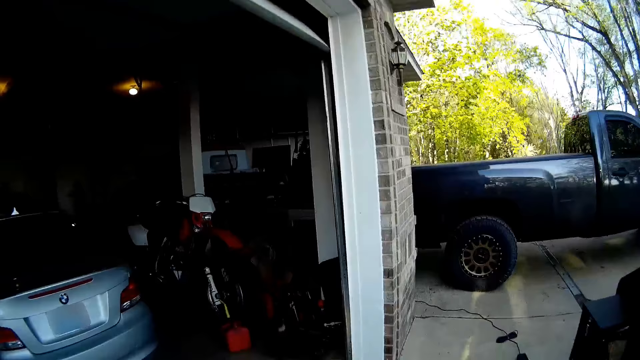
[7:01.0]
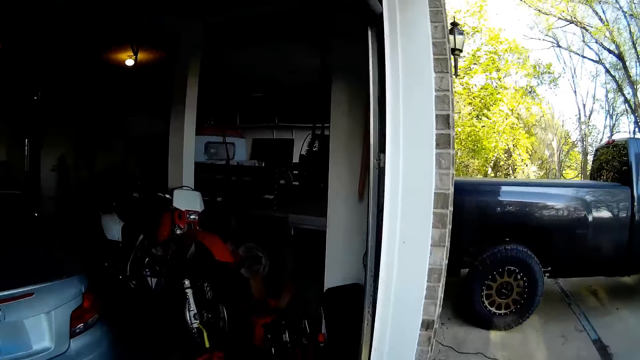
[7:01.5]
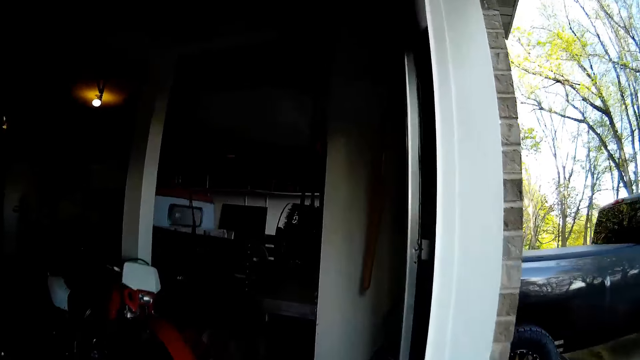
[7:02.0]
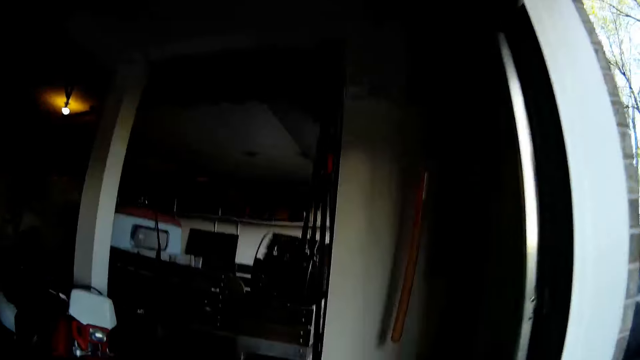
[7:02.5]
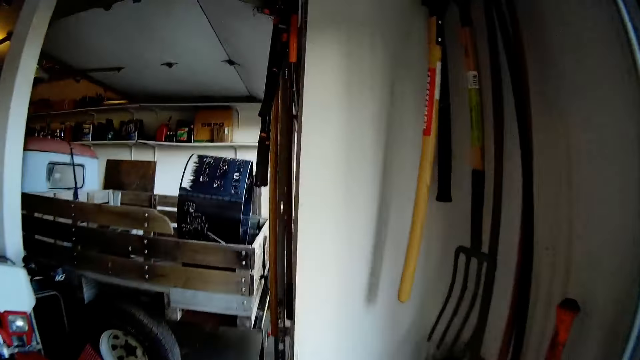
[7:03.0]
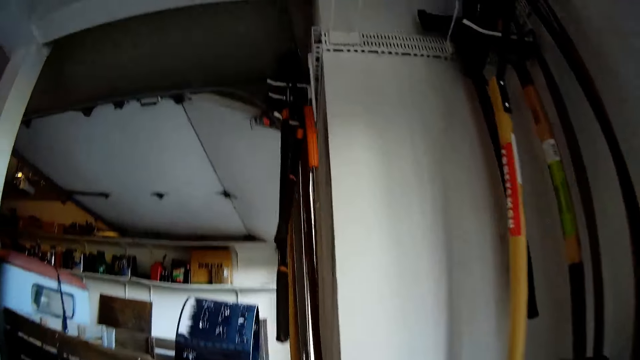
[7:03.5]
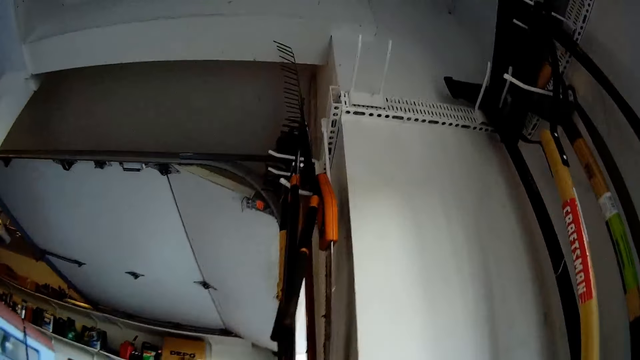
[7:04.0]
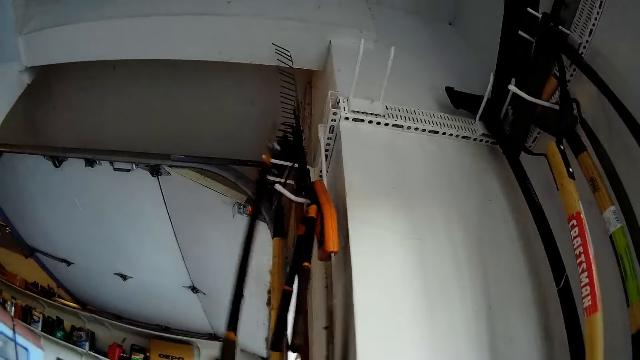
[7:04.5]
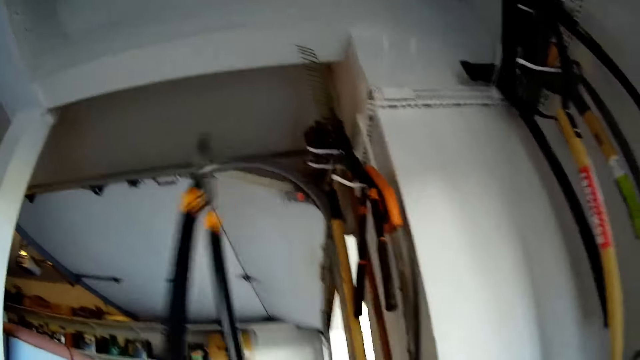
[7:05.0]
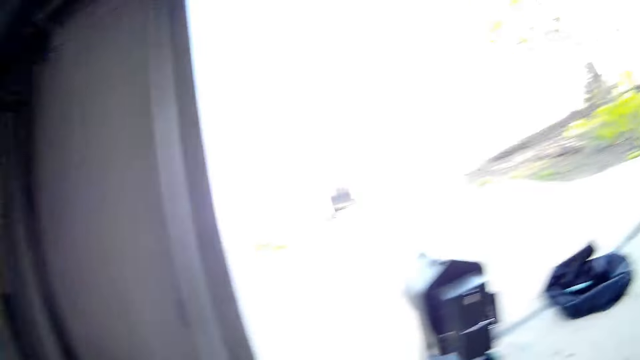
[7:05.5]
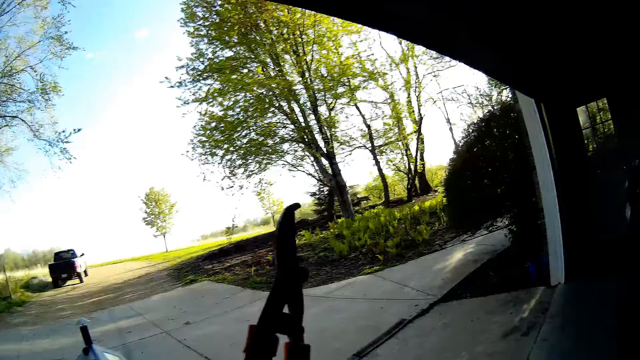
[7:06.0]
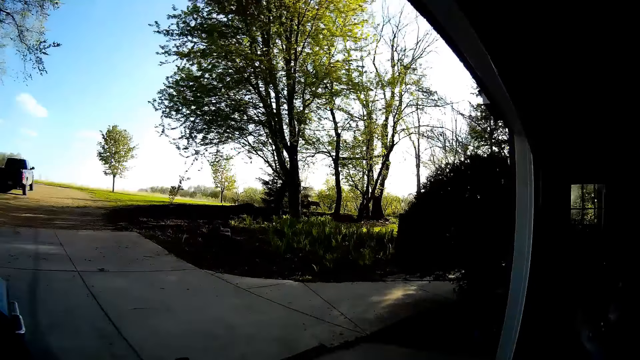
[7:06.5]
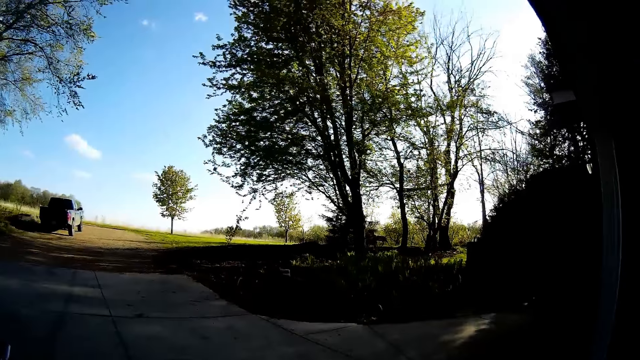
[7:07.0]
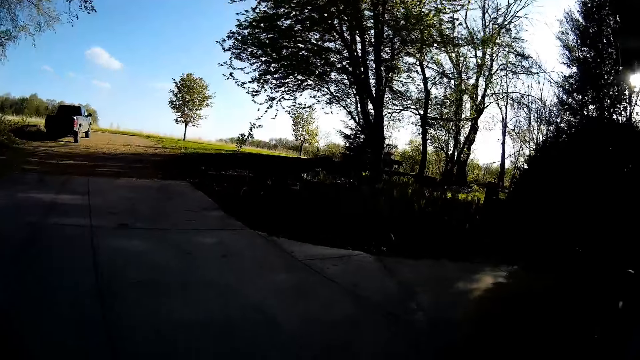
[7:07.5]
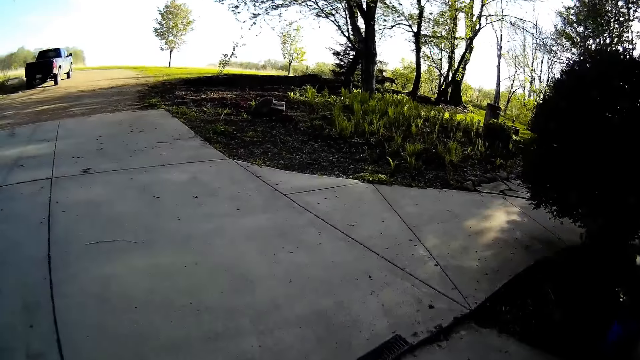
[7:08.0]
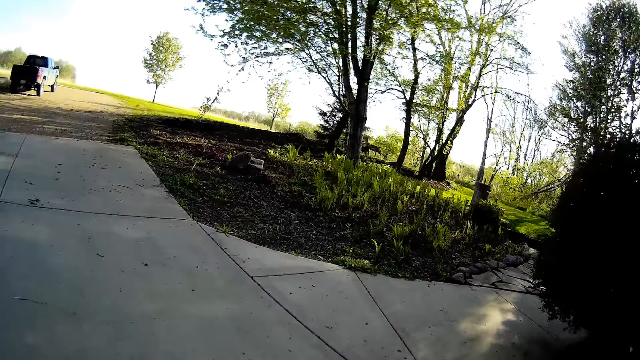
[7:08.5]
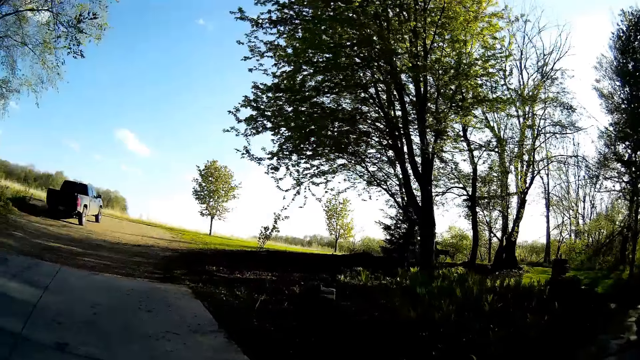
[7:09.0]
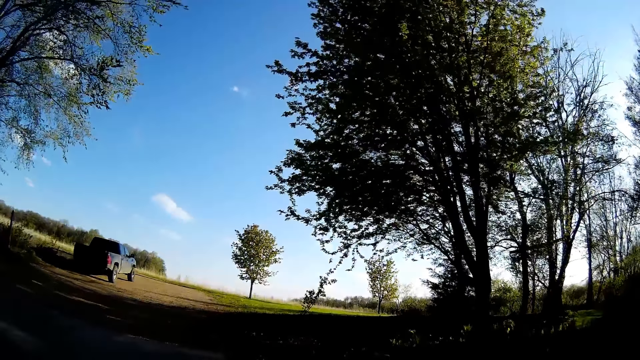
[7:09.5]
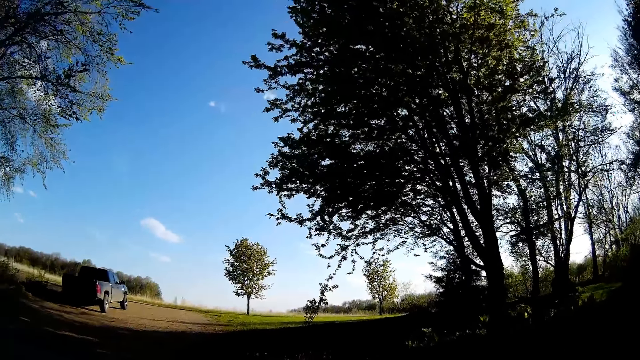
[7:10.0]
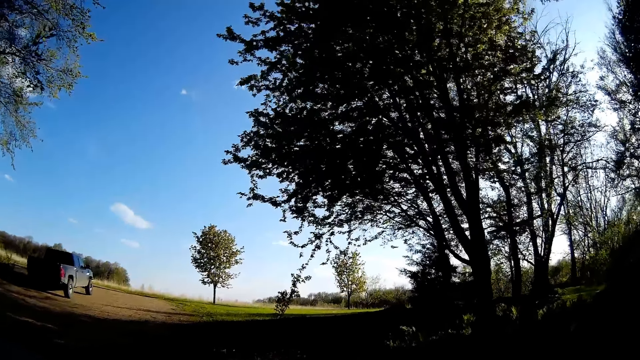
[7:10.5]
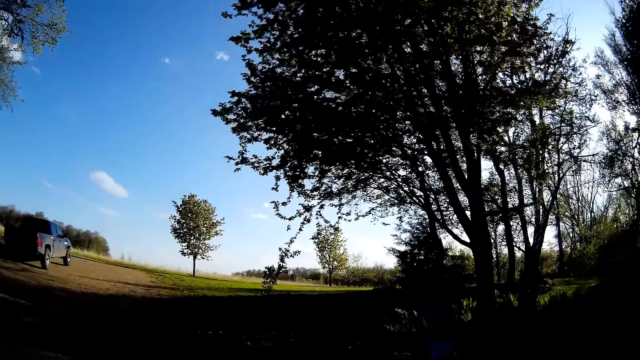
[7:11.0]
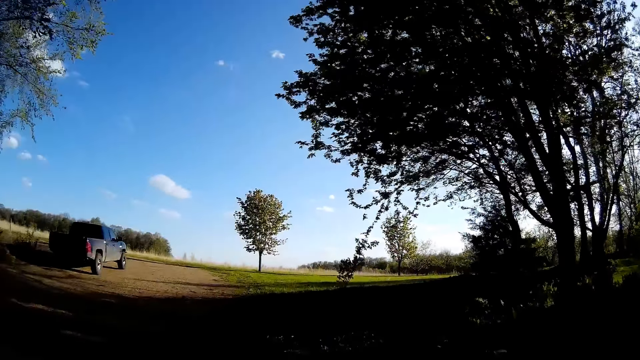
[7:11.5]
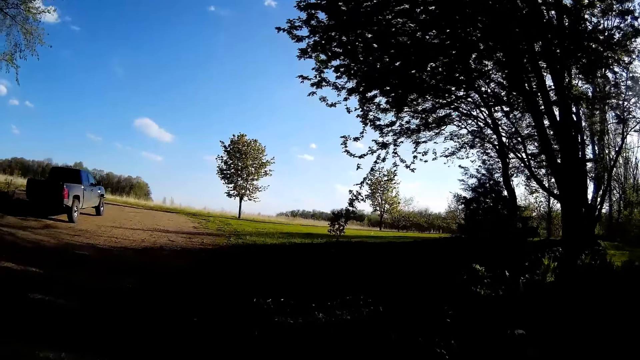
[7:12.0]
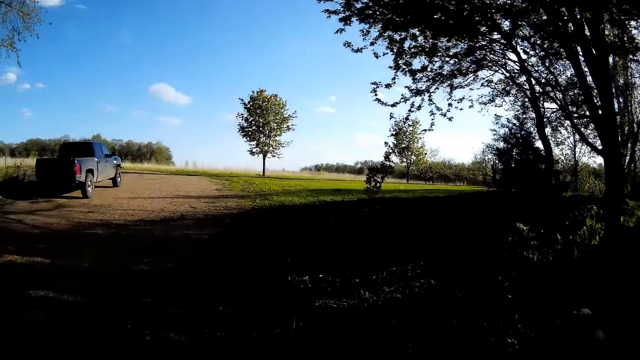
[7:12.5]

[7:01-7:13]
The camera wearer picks up a cutting tool. They walk.

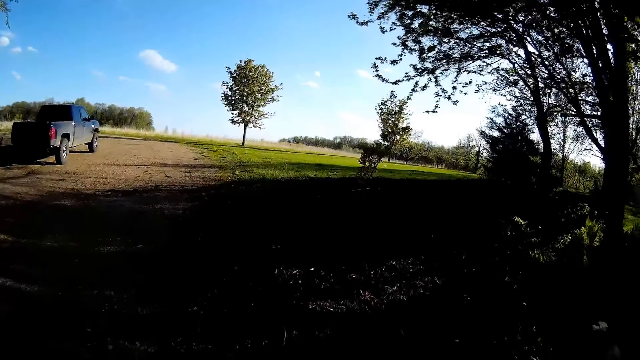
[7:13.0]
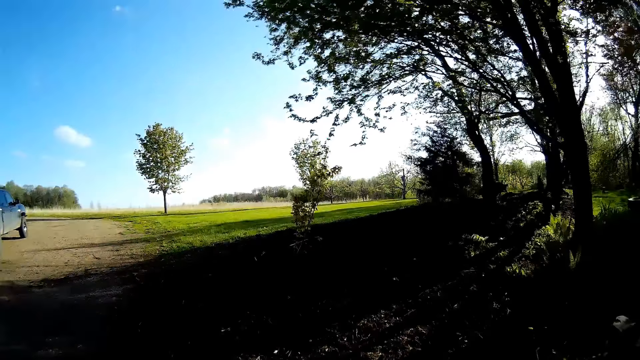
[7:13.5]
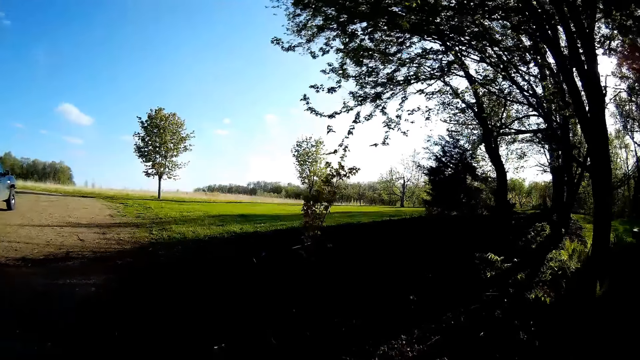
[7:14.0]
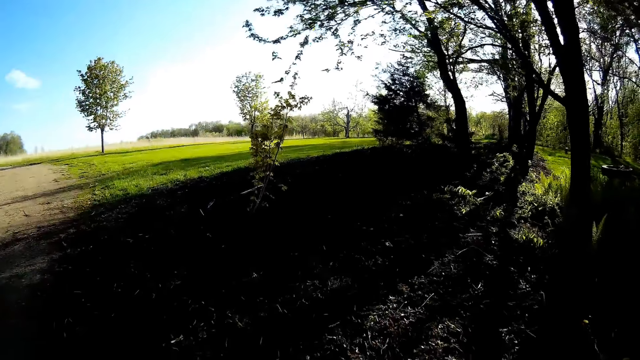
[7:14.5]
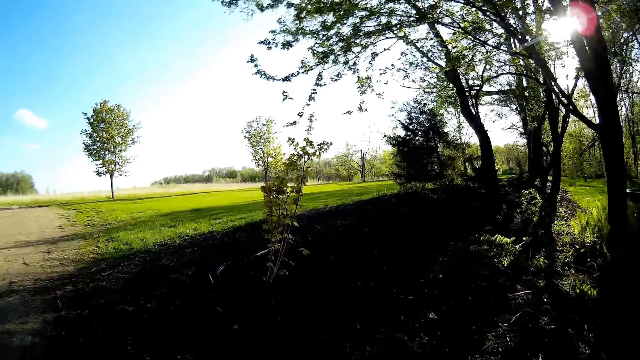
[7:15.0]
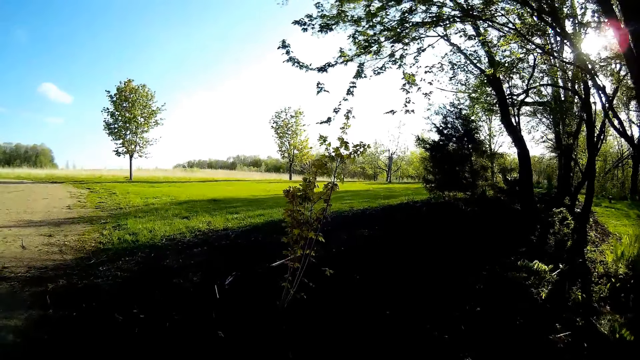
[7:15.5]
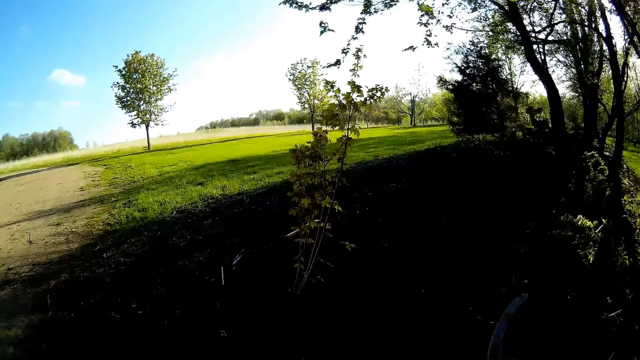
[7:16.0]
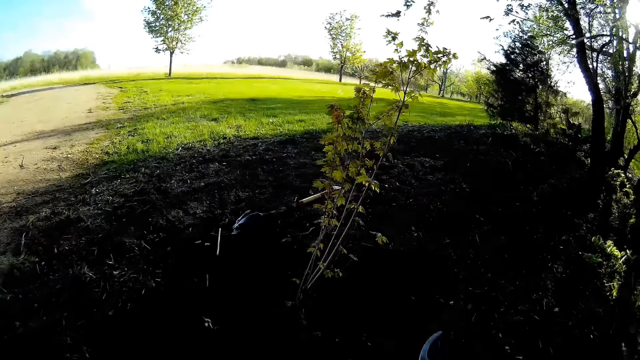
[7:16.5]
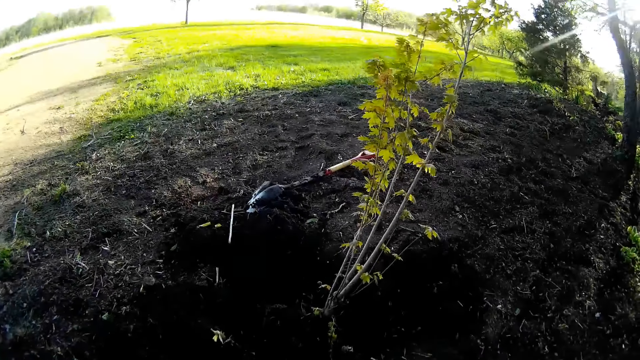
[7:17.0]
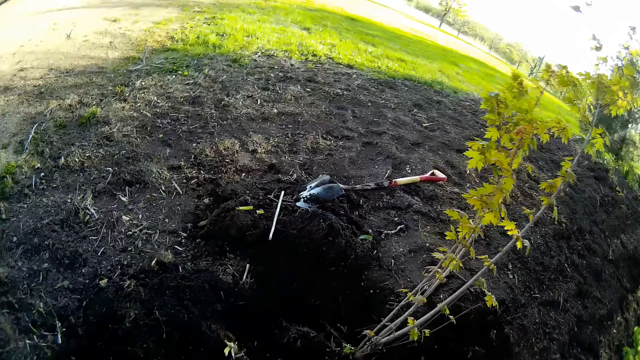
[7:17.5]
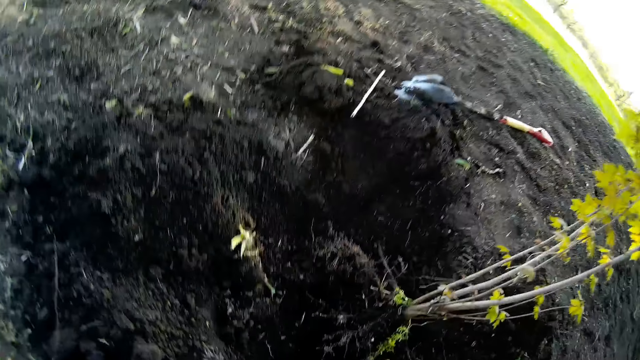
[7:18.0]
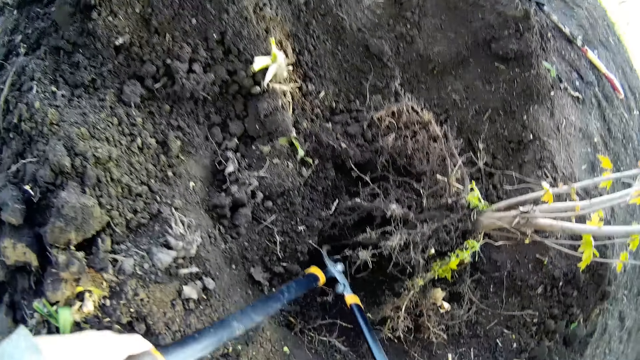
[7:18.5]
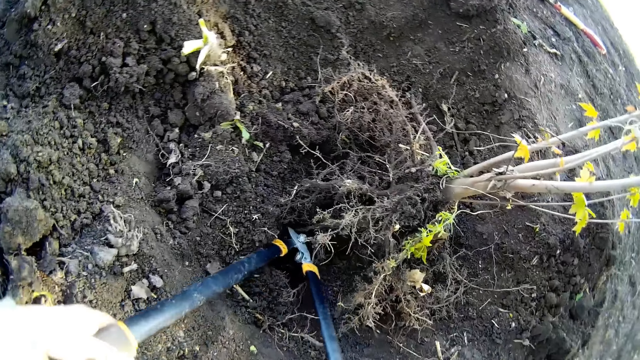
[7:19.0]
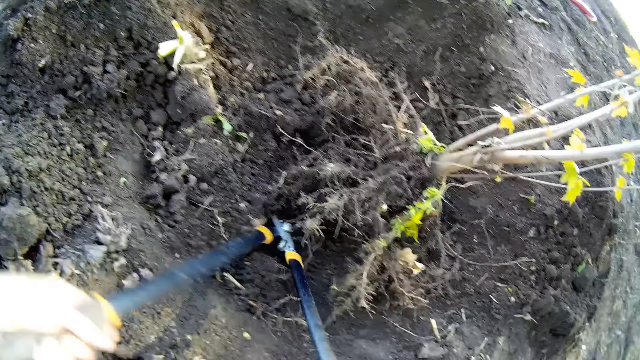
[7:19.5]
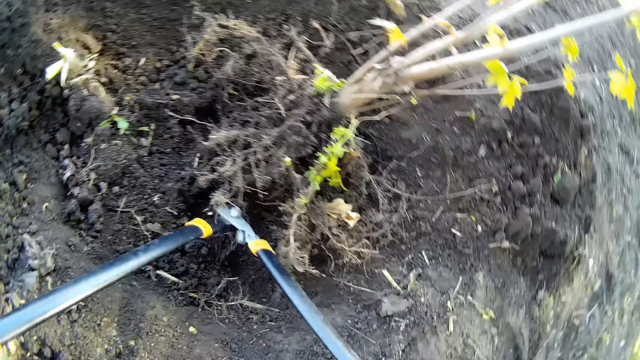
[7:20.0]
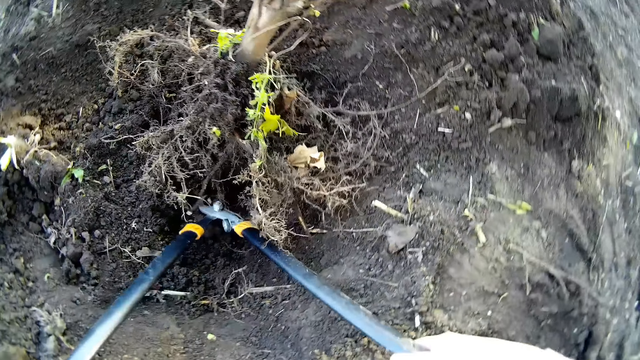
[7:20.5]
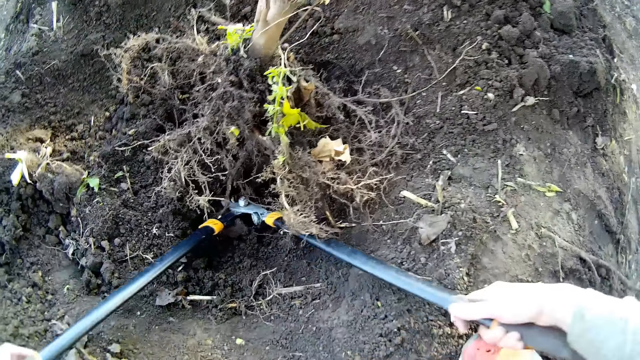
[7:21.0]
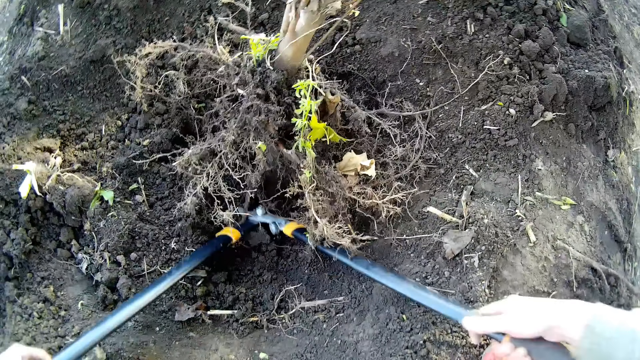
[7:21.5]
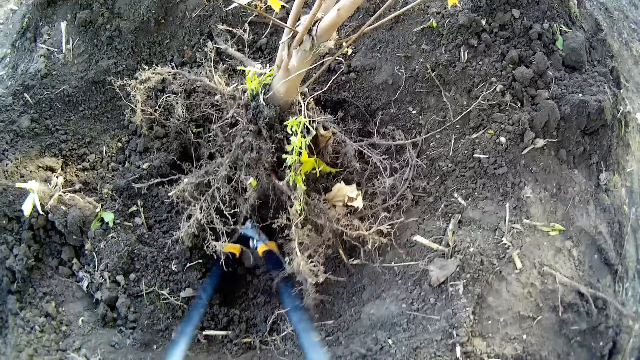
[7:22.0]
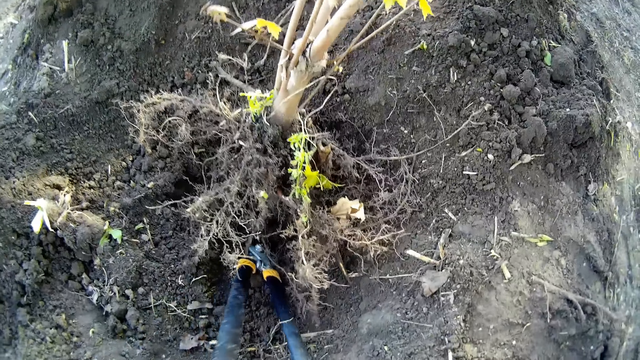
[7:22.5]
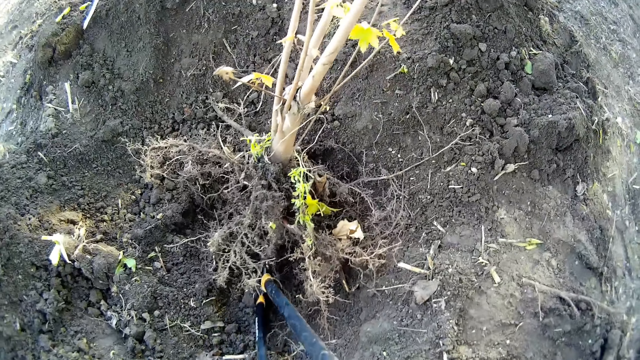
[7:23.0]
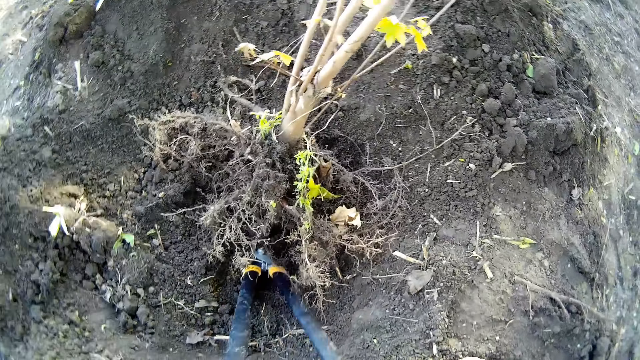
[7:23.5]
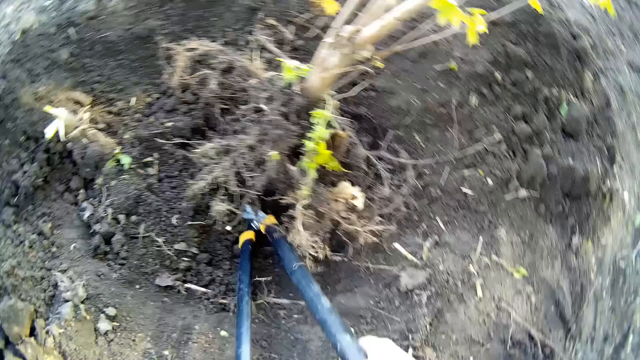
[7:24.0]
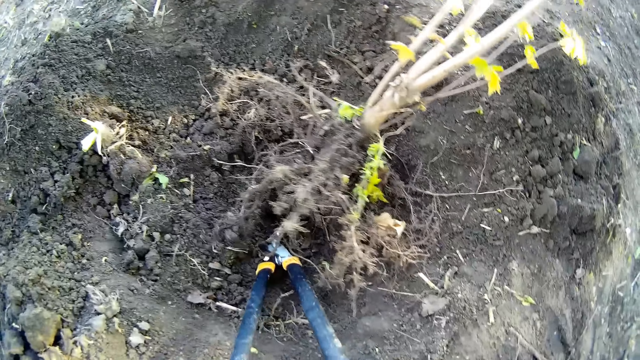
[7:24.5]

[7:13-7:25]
The camera wearer places the cutting tool or pruning shear on the roots. They prune the root with the pruning shear in both hands.
